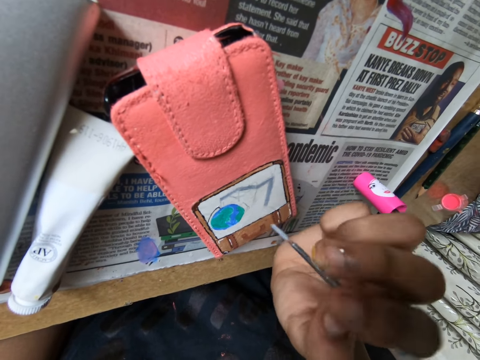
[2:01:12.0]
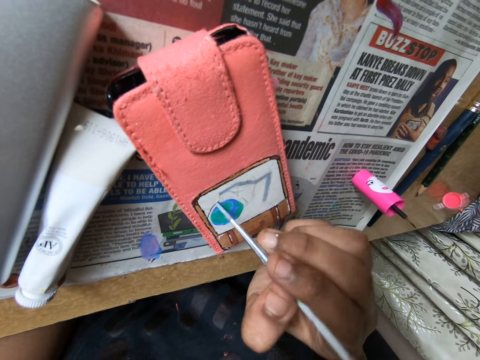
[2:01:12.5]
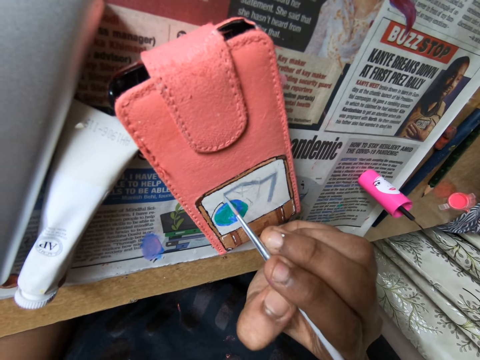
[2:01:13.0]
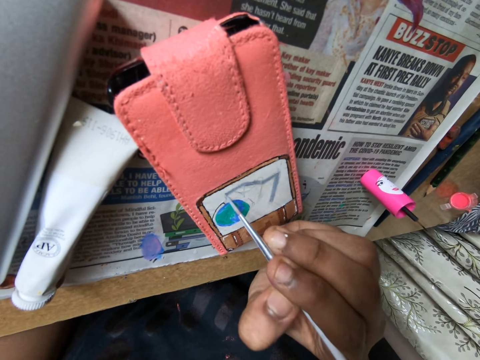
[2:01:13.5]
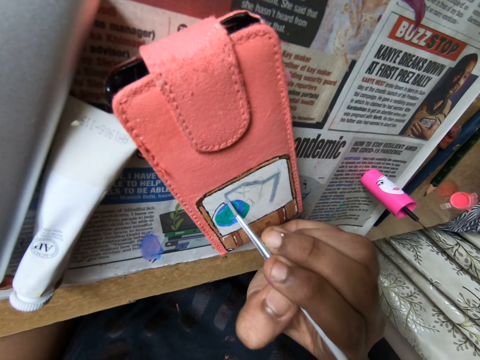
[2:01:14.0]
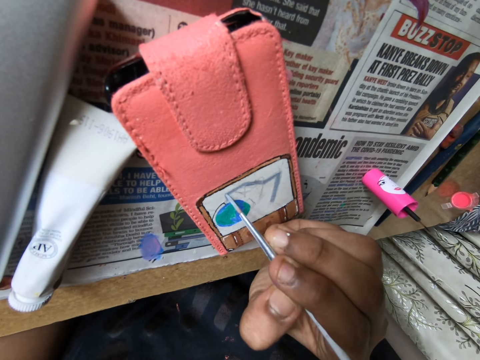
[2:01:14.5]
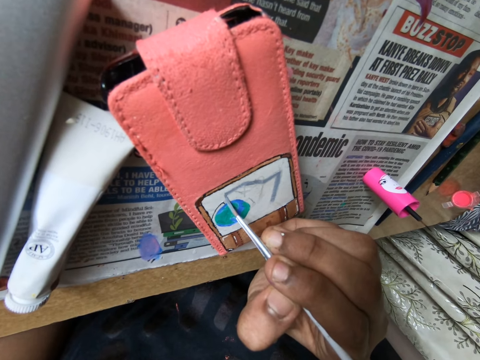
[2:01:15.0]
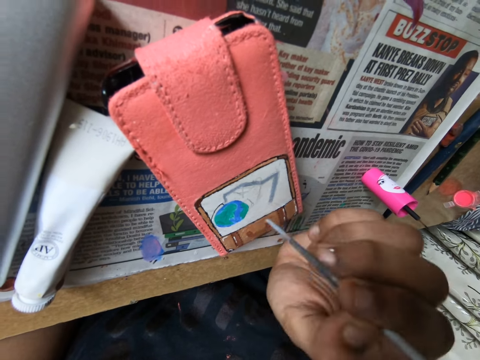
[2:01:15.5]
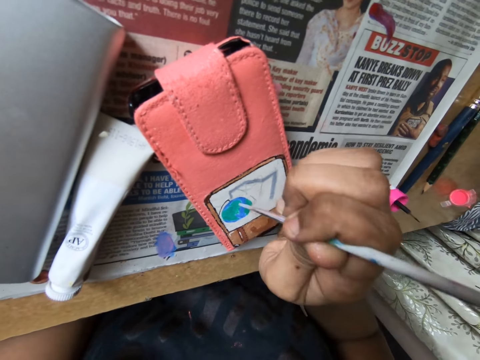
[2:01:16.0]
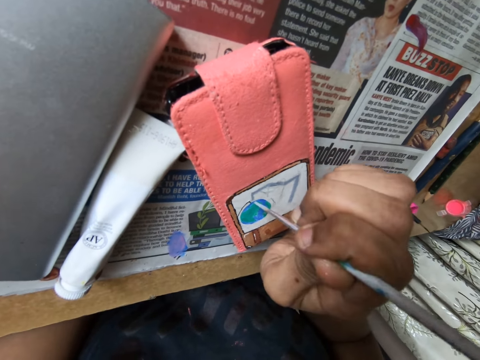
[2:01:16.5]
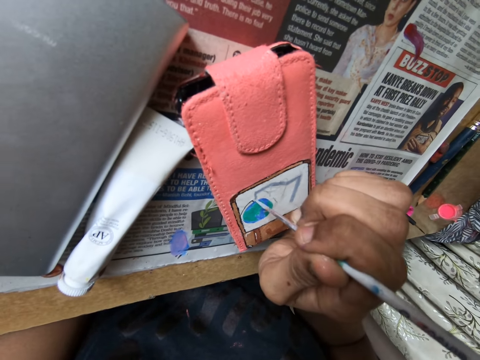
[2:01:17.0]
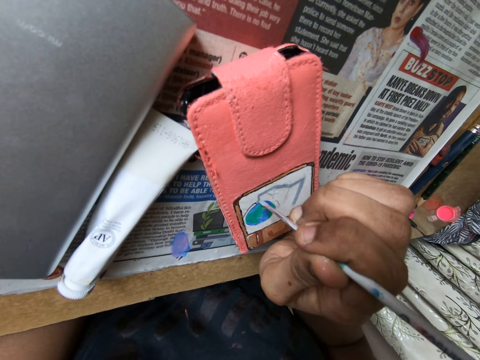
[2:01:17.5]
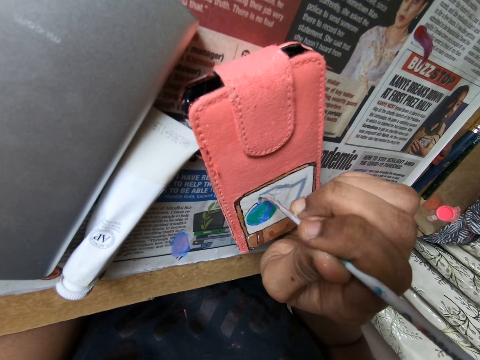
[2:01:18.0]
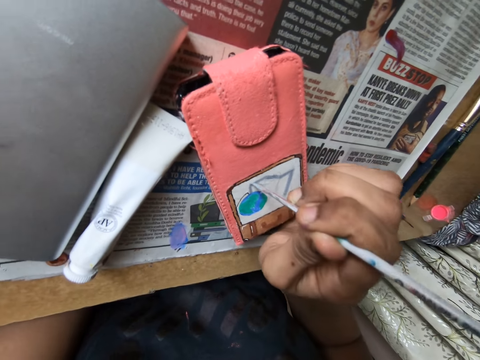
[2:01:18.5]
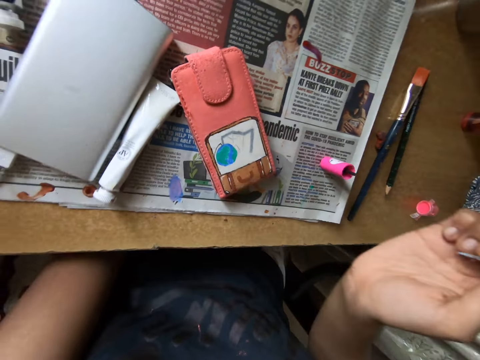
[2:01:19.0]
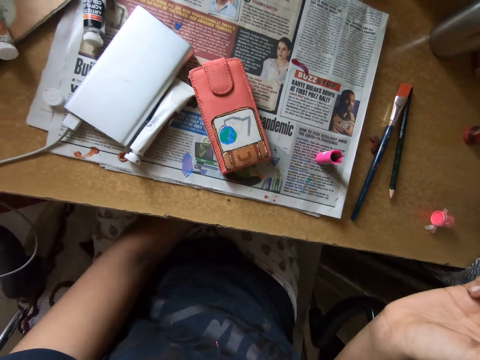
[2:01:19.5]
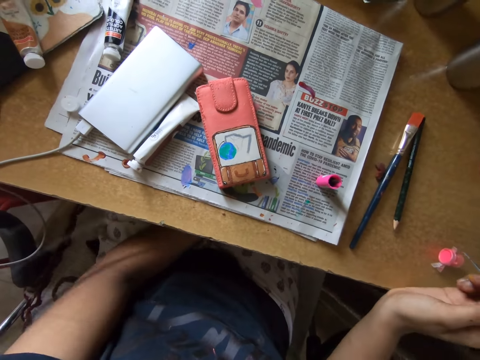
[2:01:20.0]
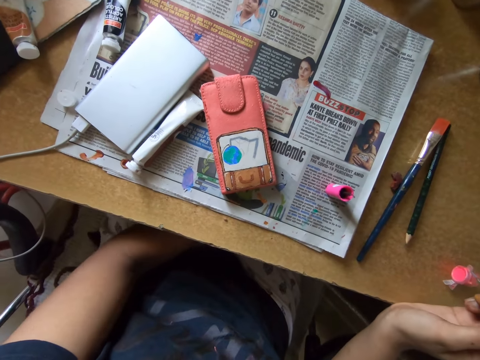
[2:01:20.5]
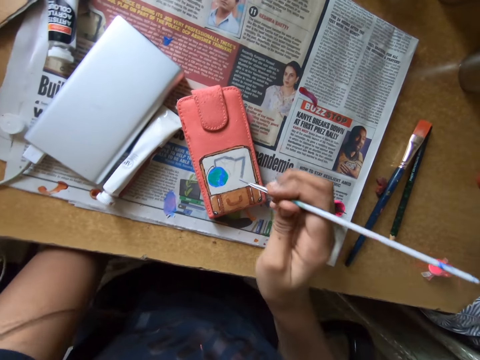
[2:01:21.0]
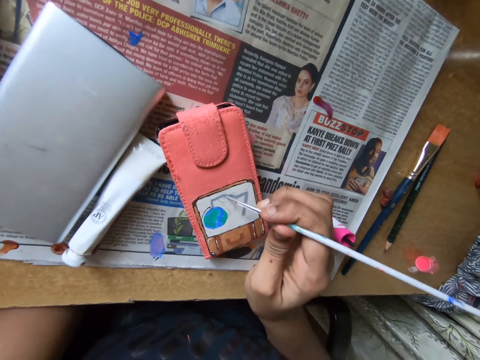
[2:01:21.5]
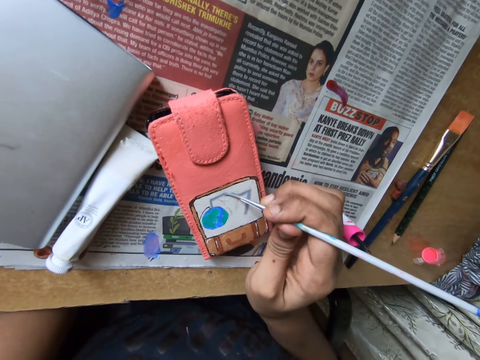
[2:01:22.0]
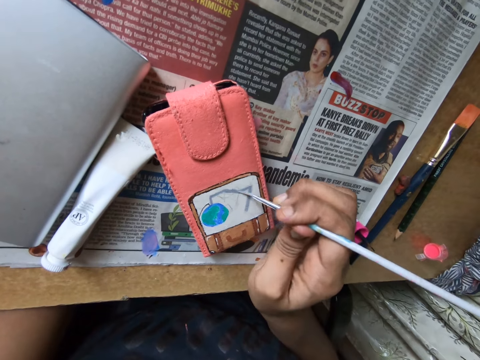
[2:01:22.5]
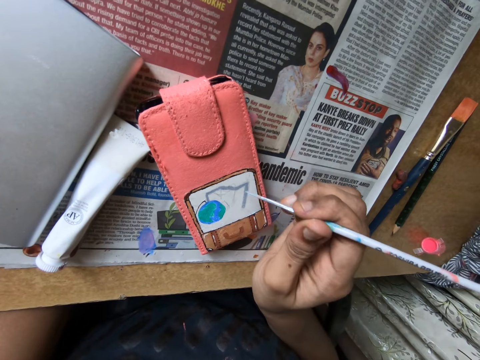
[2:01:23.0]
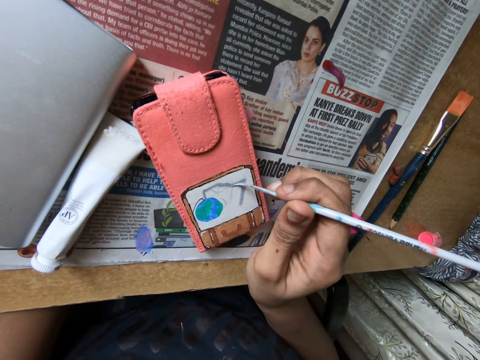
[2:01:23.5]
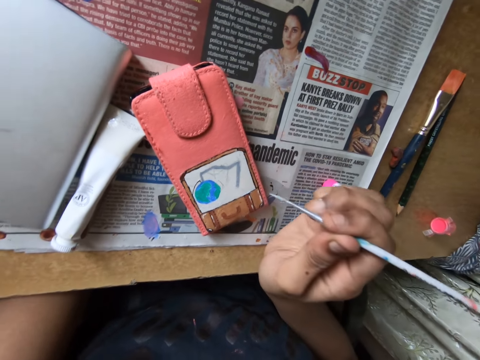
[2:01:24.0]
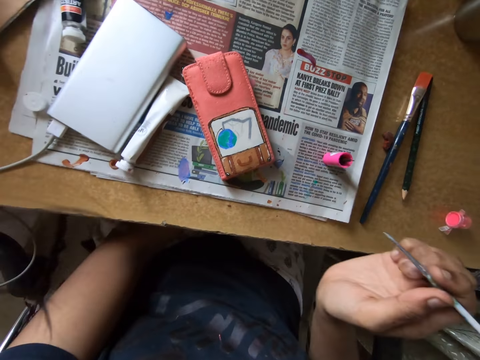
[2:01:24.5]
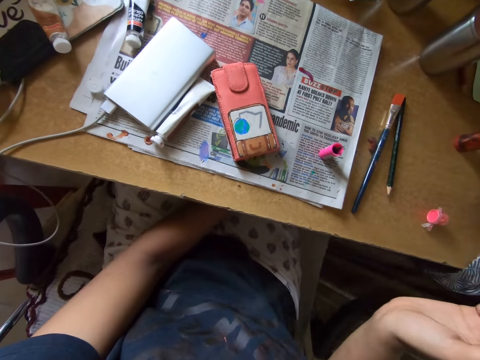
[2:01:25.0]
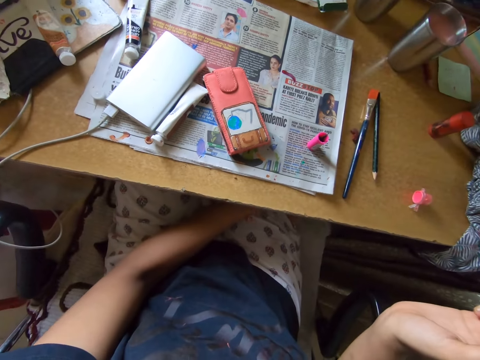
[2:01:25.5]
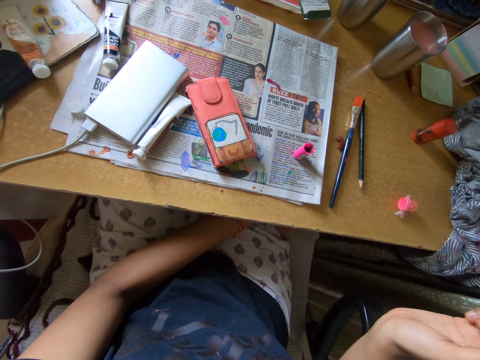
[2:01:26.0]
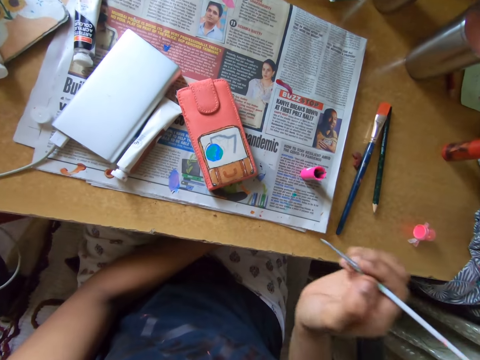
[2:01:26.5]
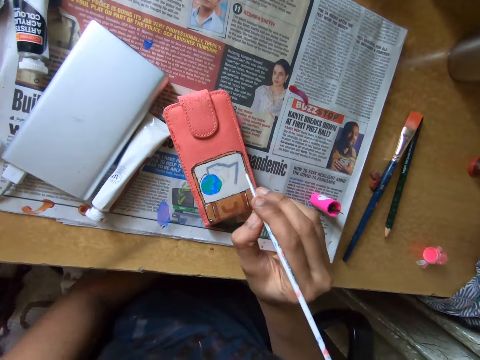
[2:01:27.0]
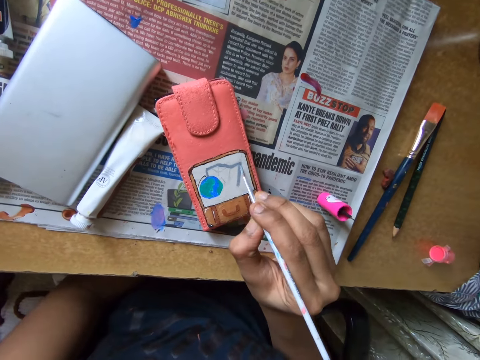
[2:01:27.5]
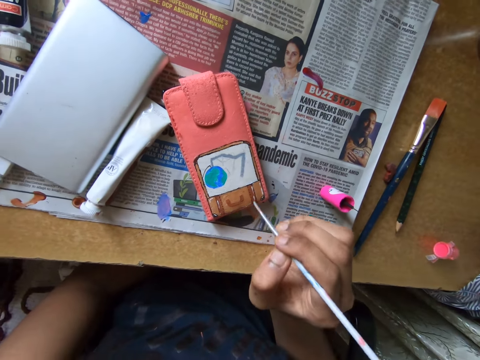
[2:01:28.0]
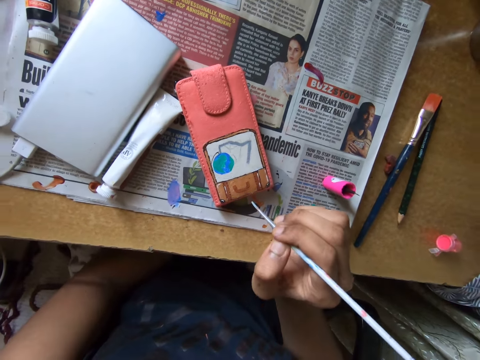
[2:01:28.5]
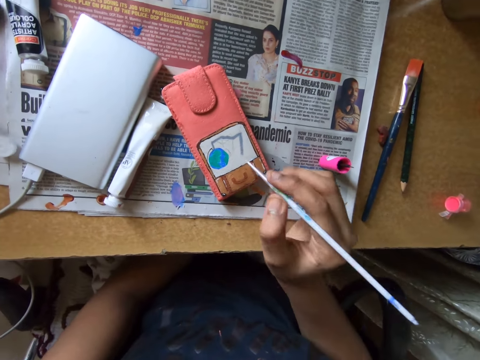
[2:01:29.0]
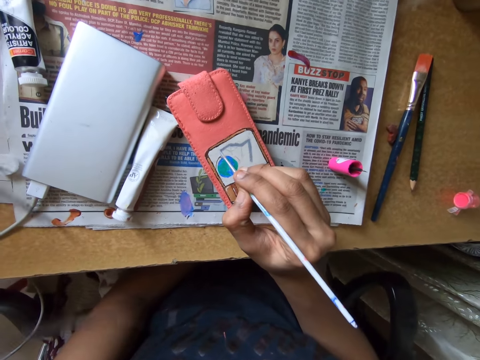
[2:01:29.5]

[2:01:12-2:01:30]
The camera wearer looks at the wallet or phone case. She paints on the phone case on the table with the paint brush in her right hand. She looks at the wallet. She paints on the phone case on the table with the paint brush in her right hand.

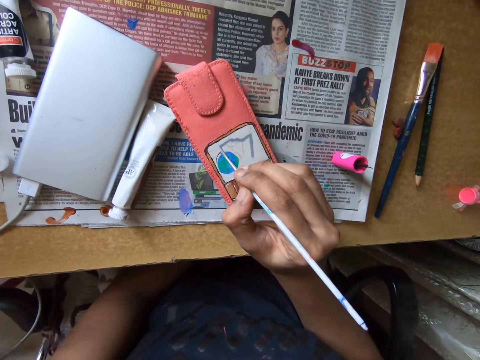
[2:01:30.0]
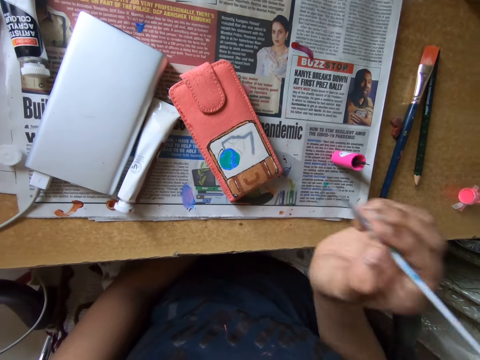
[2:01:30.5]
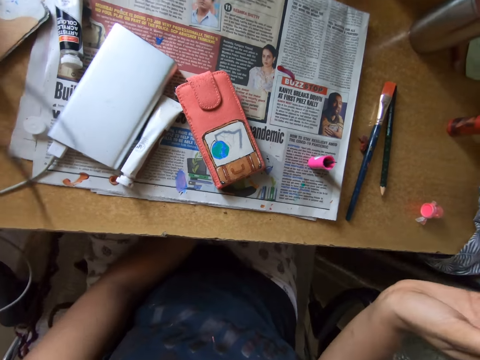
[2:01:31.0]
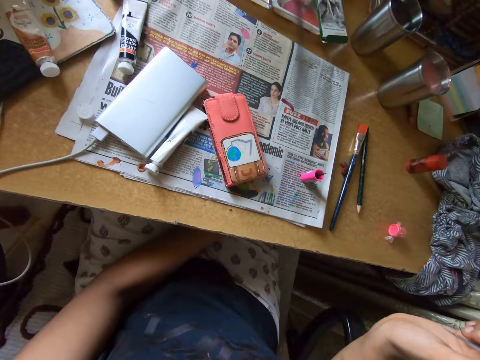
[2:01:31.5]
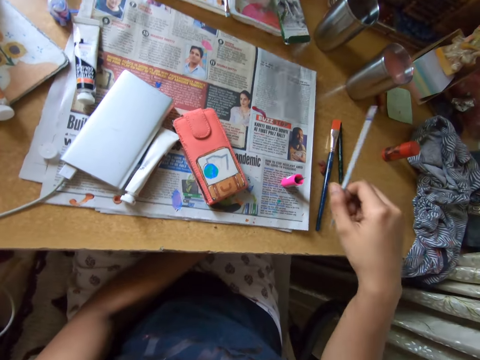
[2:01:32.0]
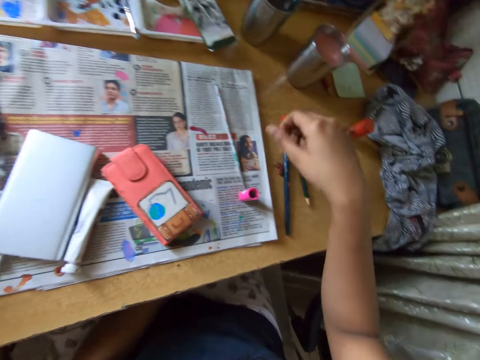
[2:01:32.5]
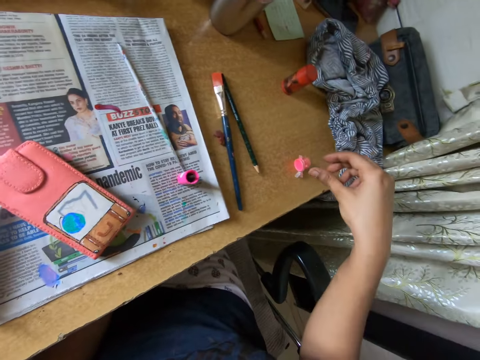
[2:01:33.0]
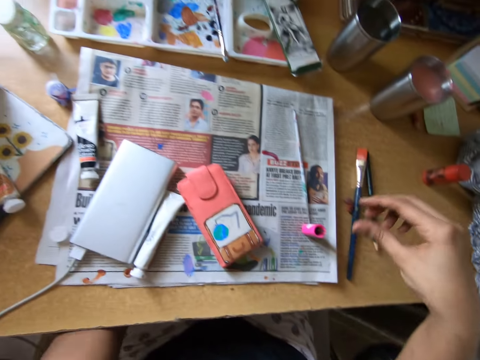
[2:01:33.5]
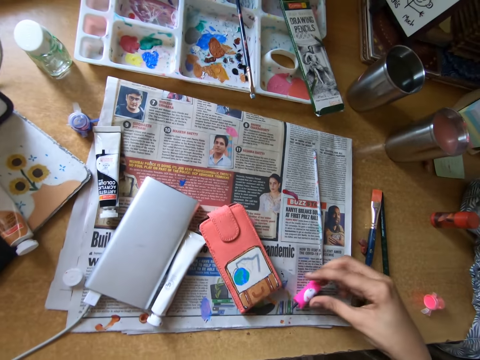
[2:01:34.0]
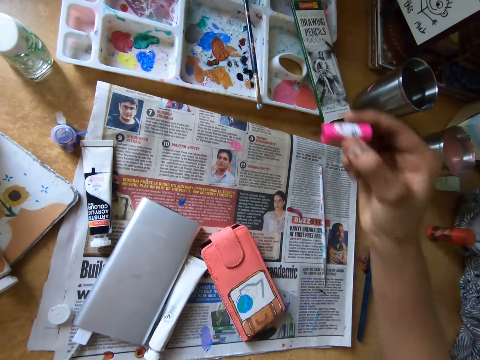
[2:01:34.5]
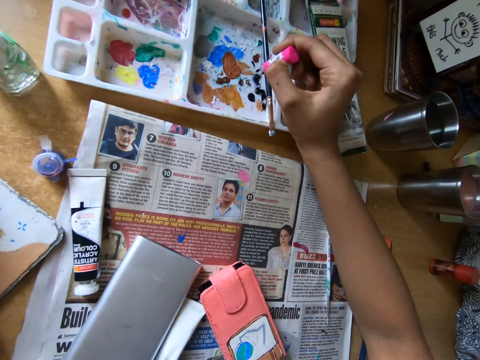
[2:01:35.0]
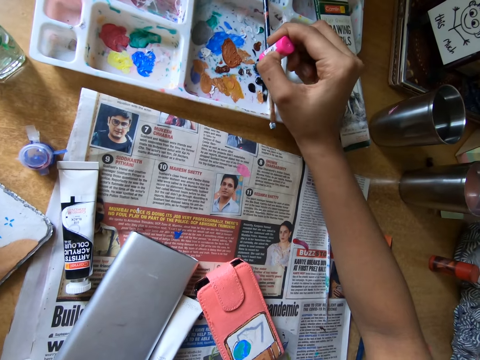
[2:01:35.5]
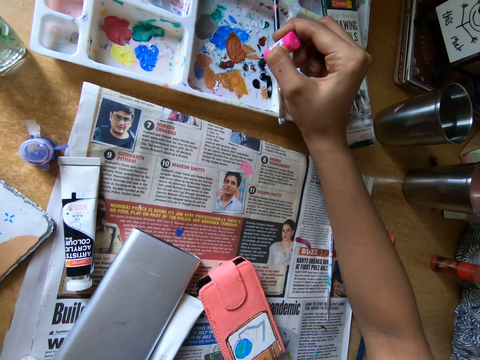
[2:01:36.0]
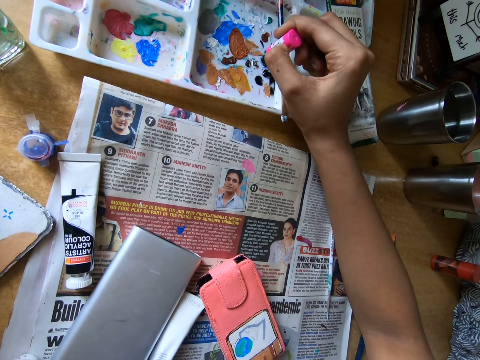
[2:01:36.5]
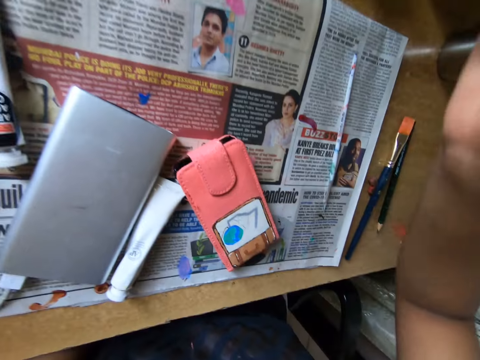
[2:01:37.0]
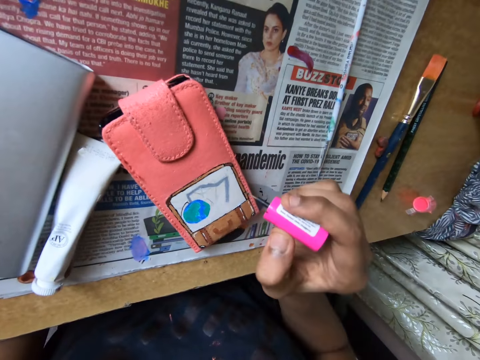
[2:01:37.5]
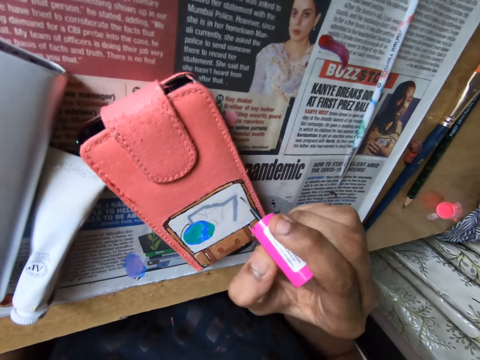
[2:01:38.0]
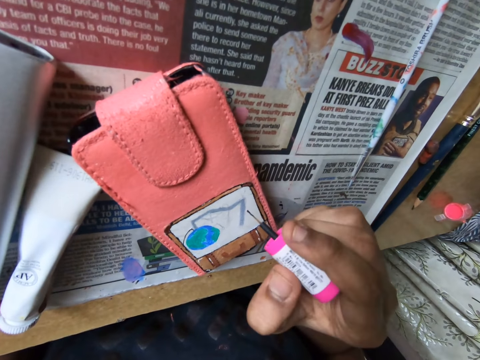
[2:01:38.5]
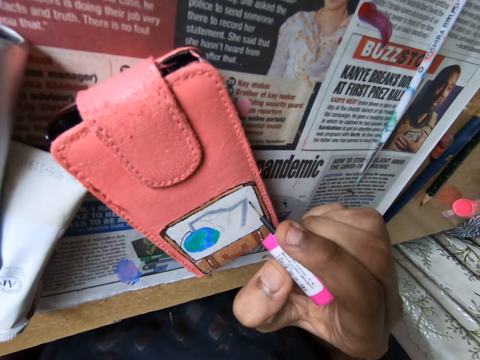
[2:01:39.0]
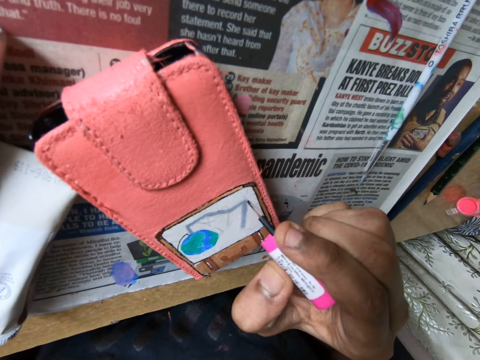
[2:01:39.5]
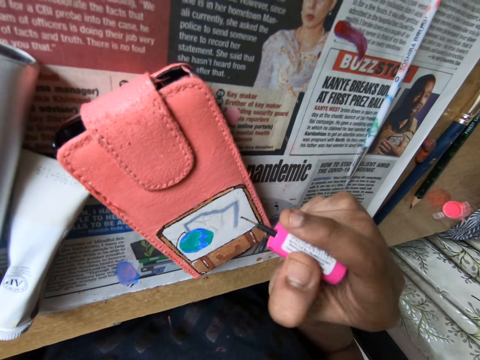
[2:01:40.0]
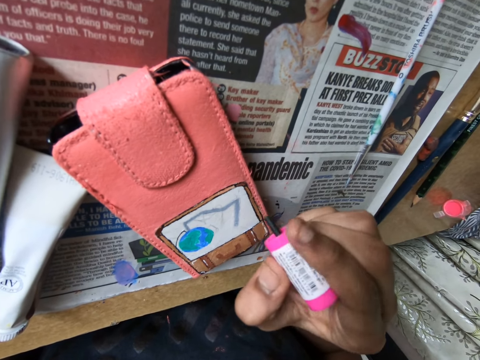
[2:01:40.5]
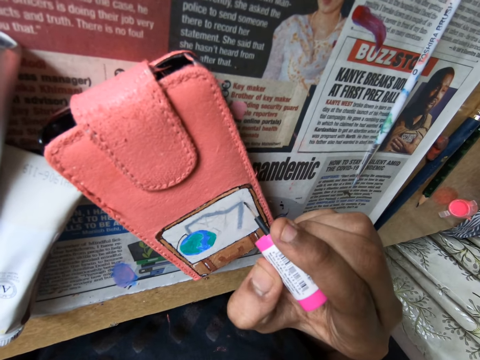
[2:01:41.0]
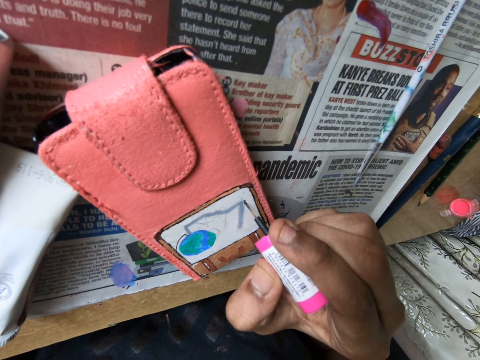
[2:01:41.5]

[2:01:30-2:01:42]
The camera wearer looks at the wallet or phone case. She drops the paint brush on the table with her right hand. She picks up the paint brush on the table with her right hand. She dips the paint brush in the paint container. She rubs the paint brush on the paint tray on the table with her right hand. She paints on the phone case on the table with the paint brush in her right hand.
